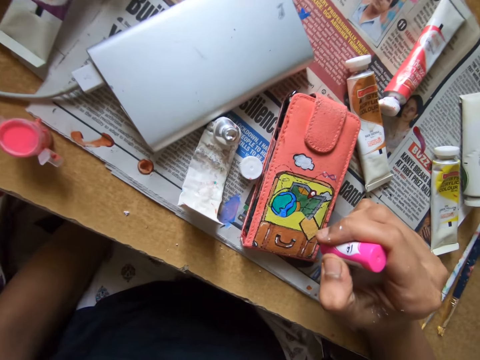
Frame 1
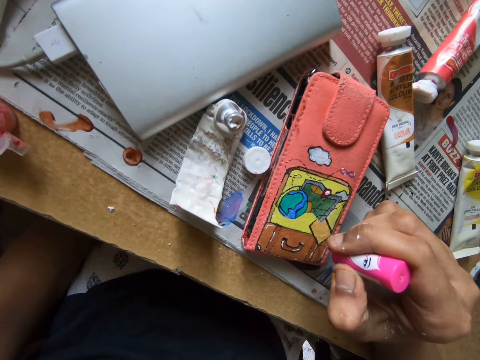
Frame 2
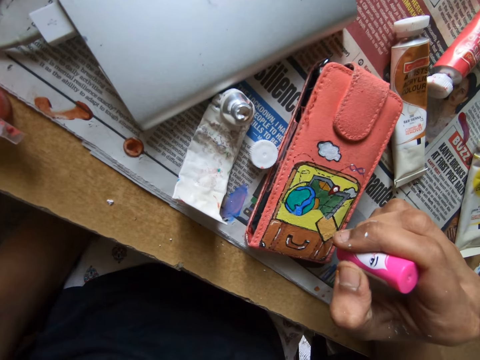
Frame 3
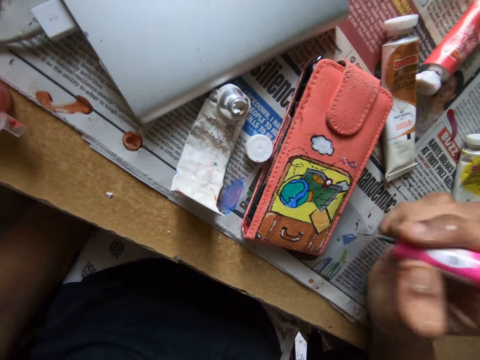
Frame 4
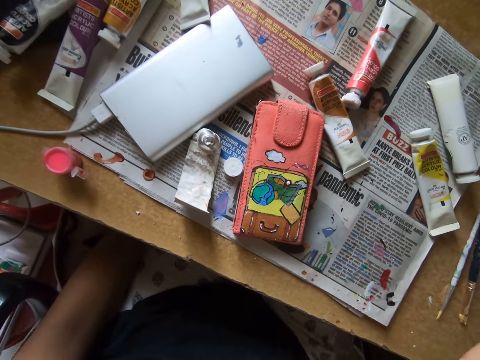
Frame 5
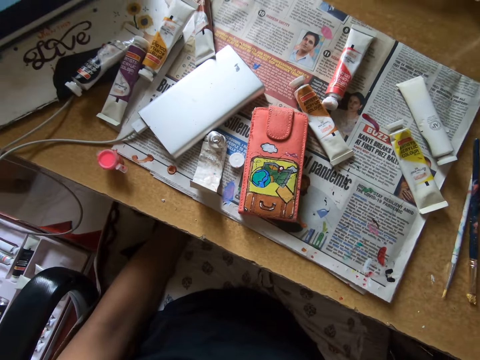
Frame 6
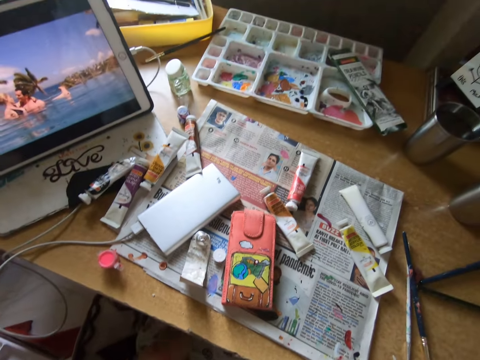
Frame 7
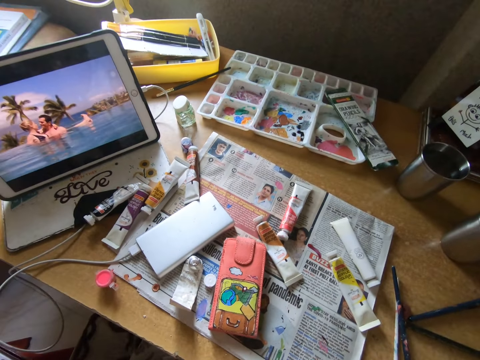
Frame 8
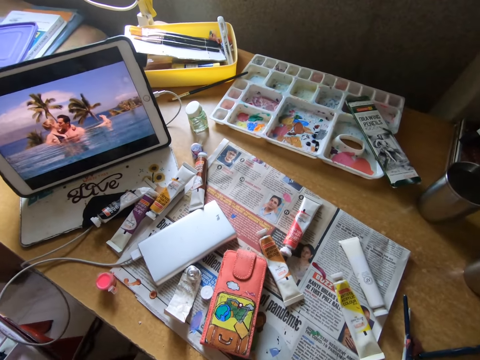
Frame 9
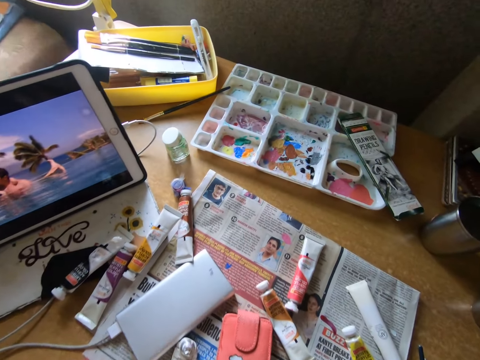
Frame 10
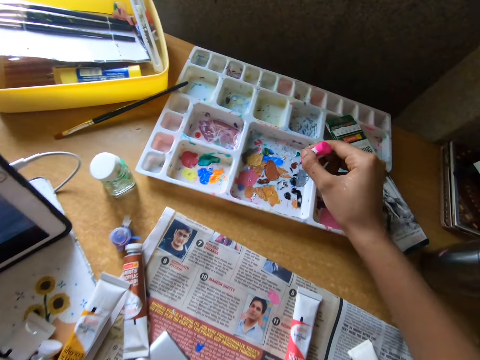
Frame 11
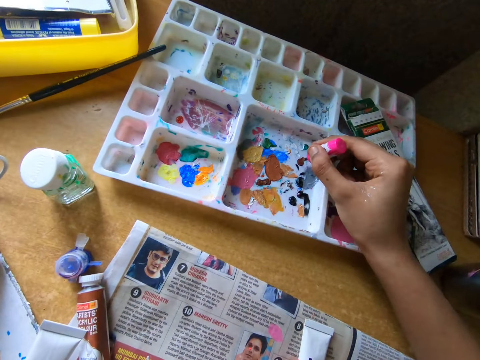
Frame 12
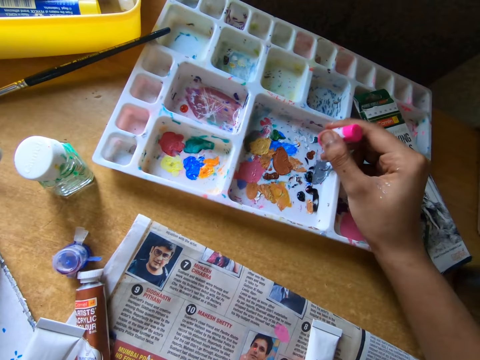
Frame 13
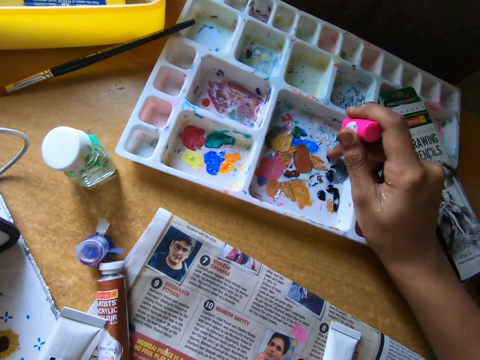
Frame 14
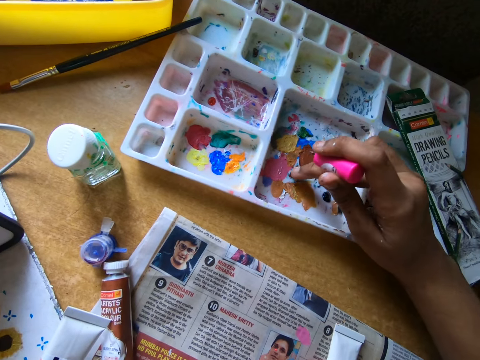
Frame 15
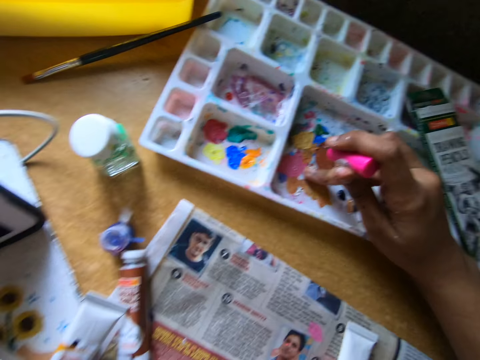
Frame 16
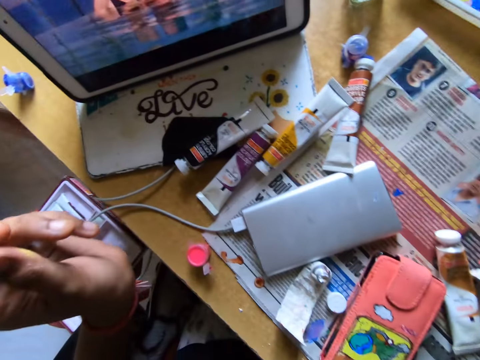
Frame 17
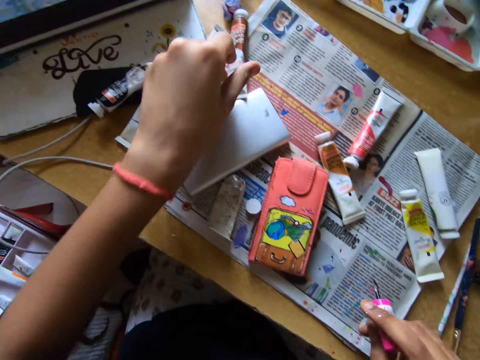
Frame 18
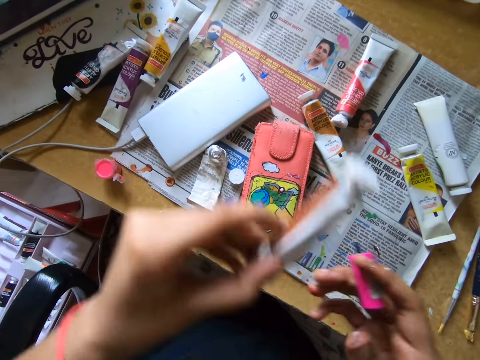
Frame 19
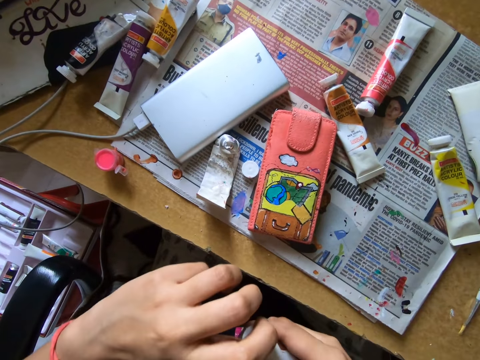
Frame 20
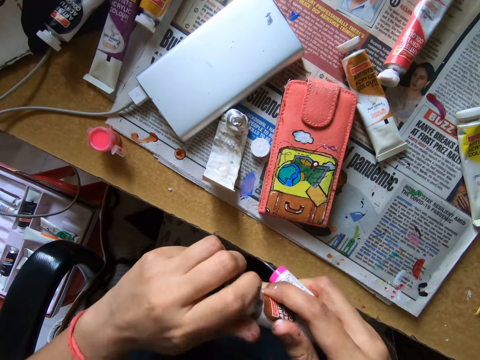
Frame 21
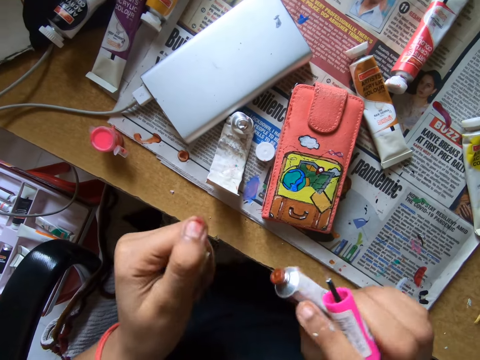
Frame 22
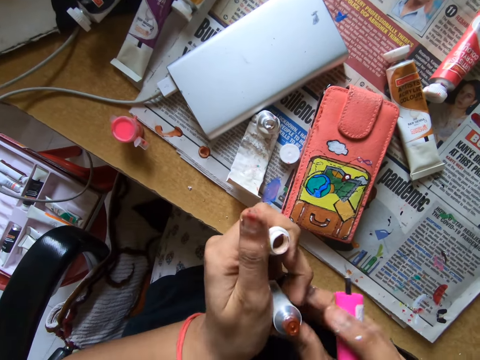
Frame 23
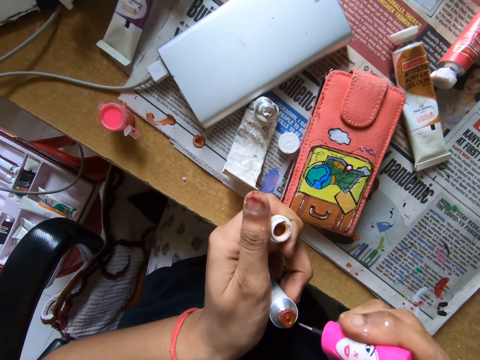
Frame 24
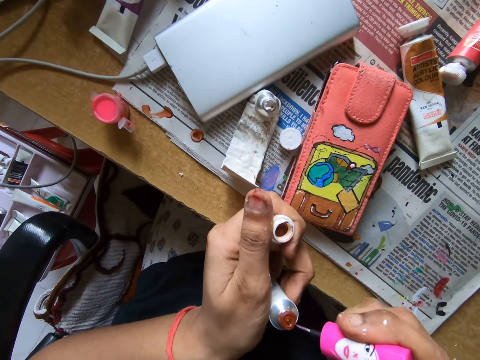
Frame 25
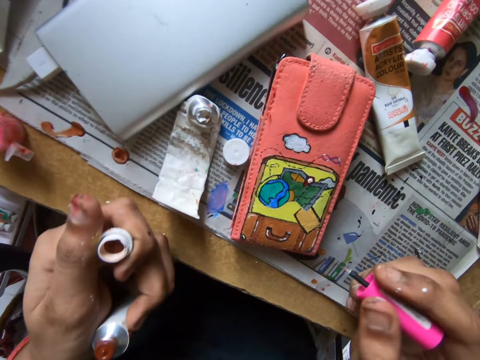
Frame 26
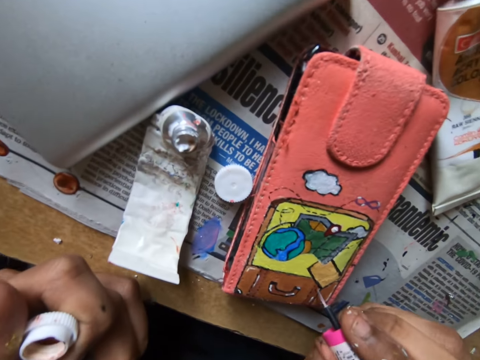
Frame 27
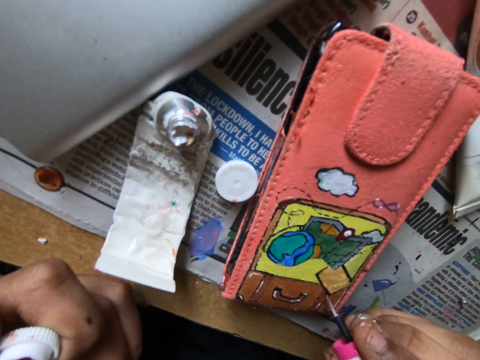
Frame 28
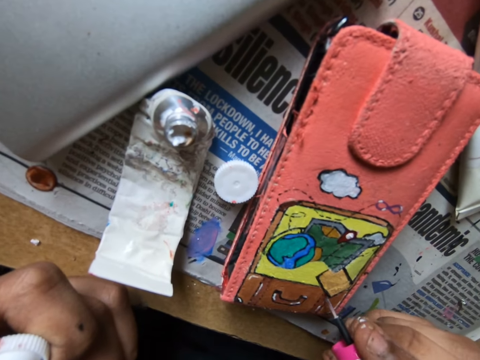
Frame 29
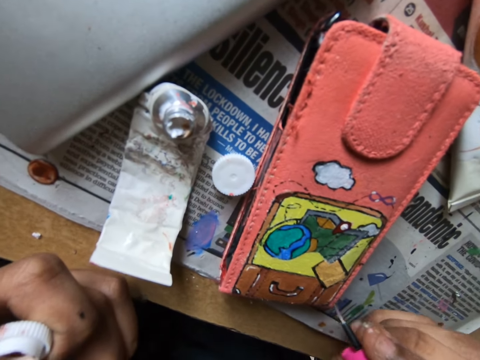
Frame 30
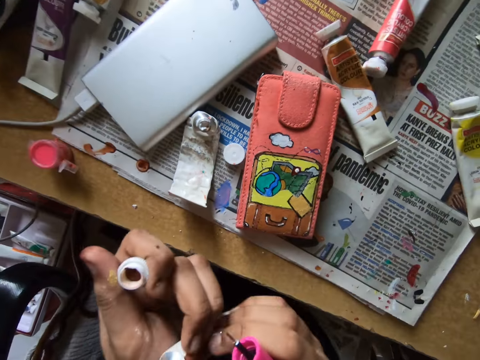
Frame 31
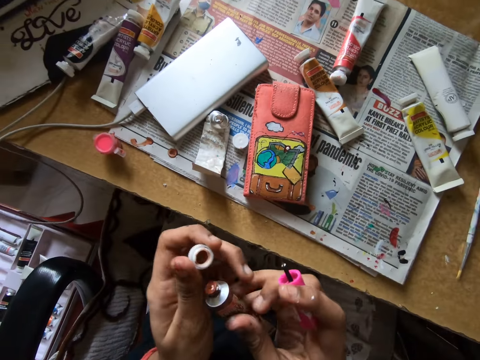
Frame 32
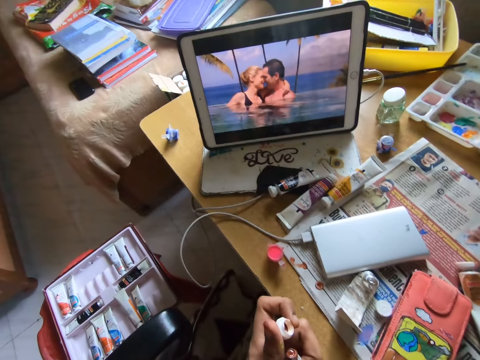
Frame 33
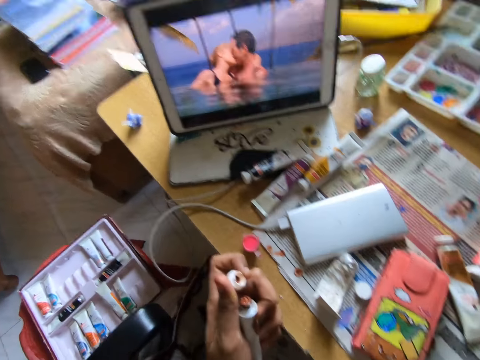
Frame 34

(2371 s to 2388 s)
The camera wearer looks around. She scoops paint from the pallet or paint tray on the table with the paint brush. She touches glue on the paint tray with a finger. She looks around. She picks up a tube or glue can from the table. She opens the tube with both her hands. She scoops paint from the tube with the paint brush. She paints the pouch on the table with the paint on the brush. She transfers the glue can to the left hand.

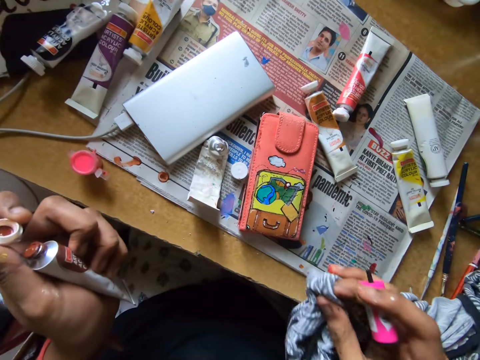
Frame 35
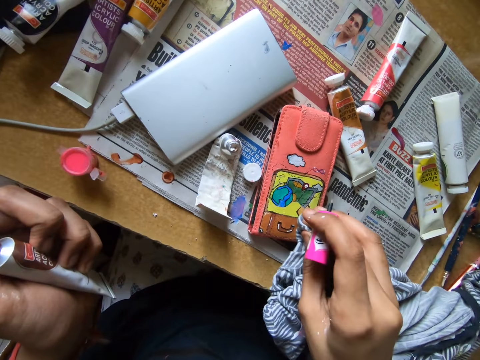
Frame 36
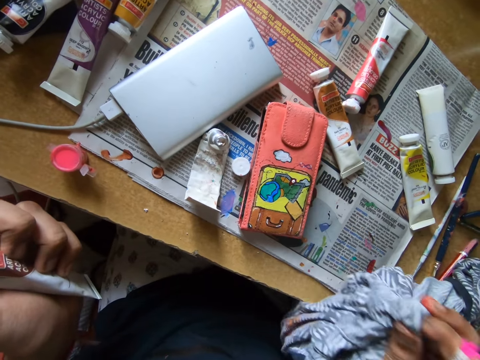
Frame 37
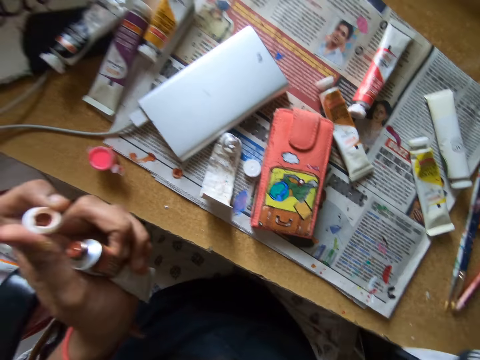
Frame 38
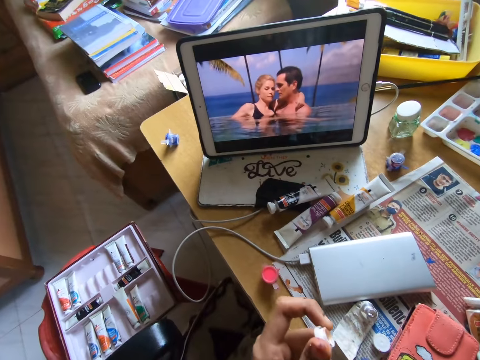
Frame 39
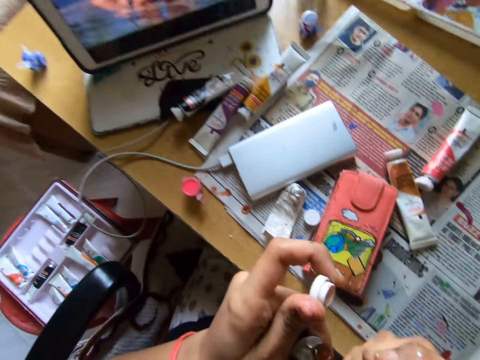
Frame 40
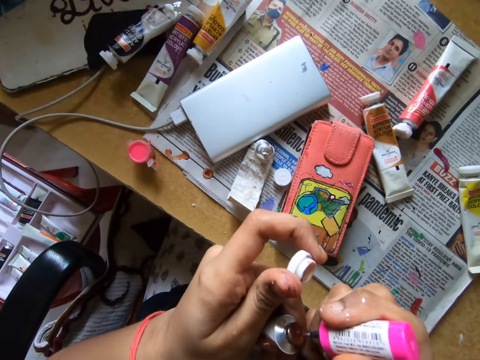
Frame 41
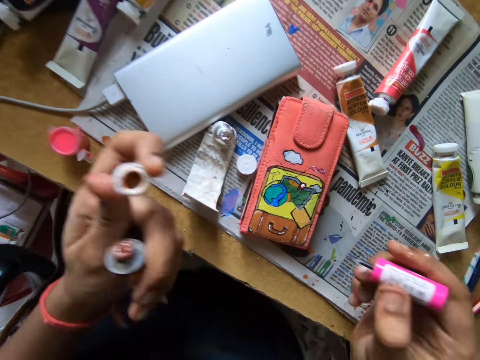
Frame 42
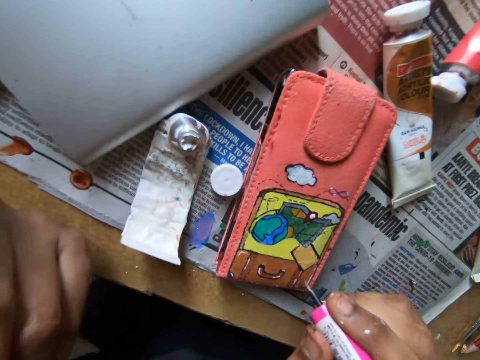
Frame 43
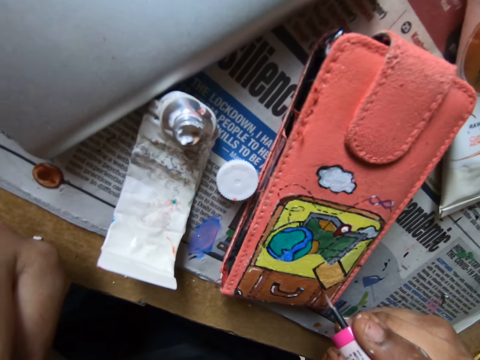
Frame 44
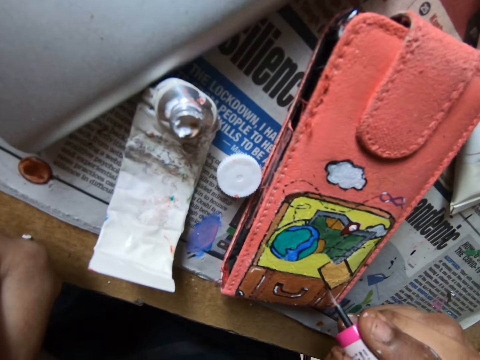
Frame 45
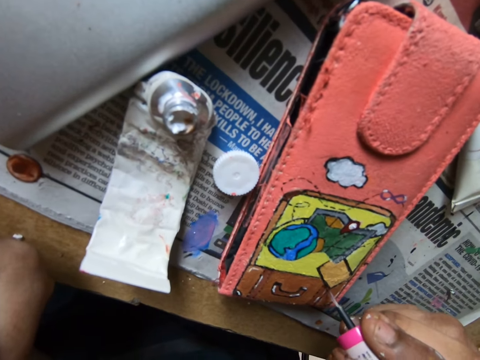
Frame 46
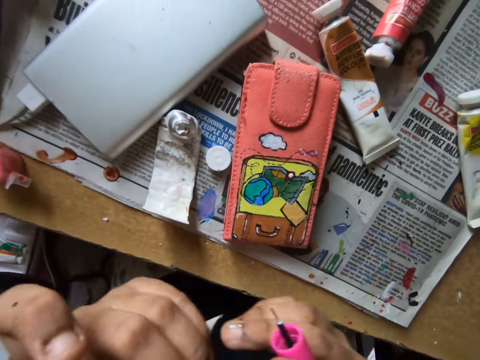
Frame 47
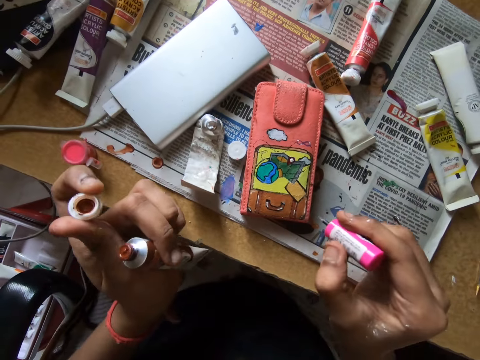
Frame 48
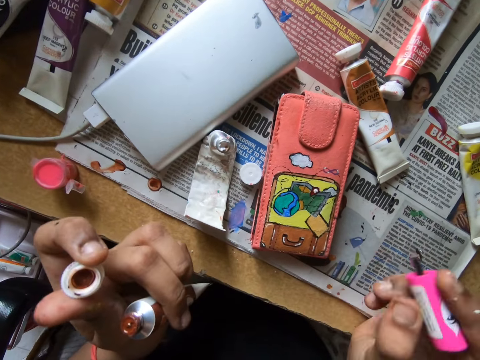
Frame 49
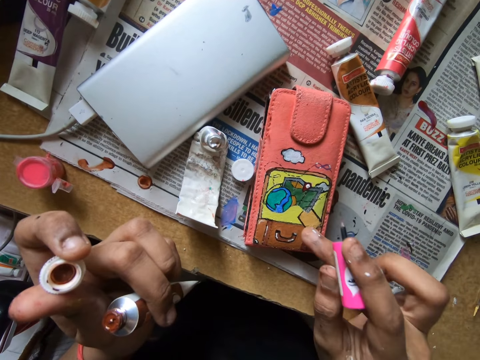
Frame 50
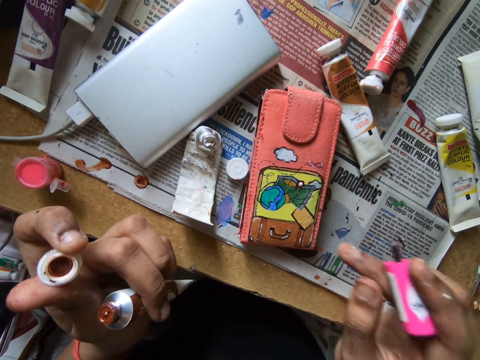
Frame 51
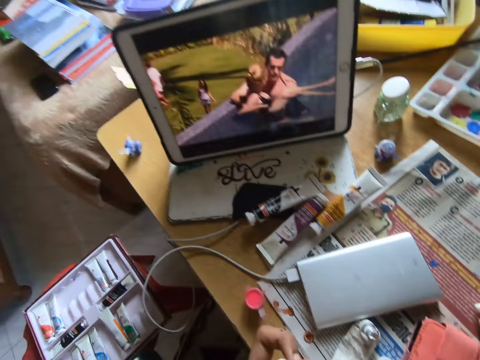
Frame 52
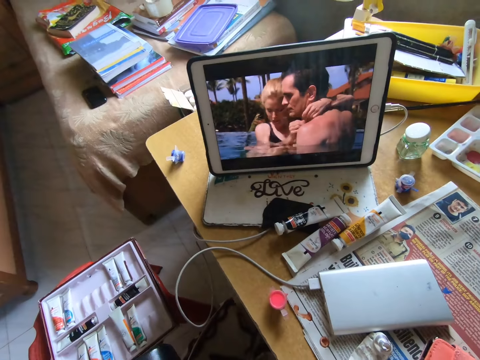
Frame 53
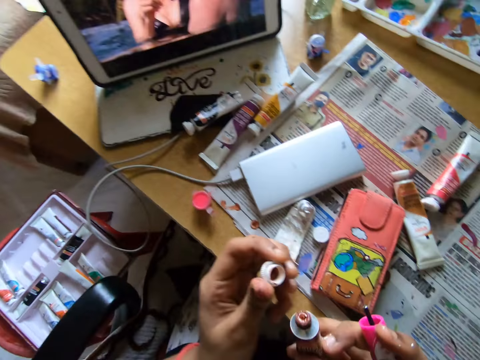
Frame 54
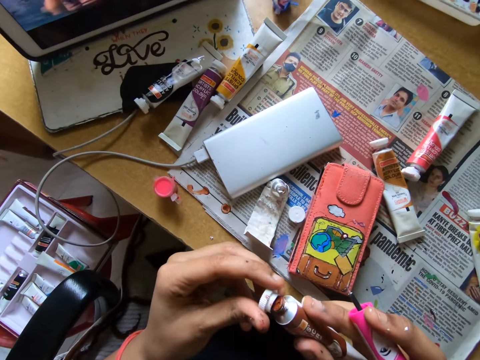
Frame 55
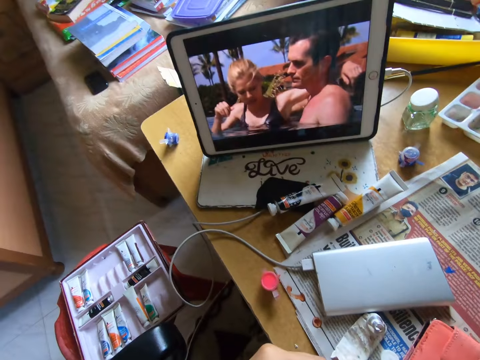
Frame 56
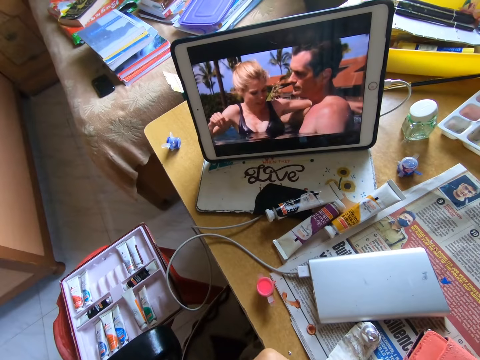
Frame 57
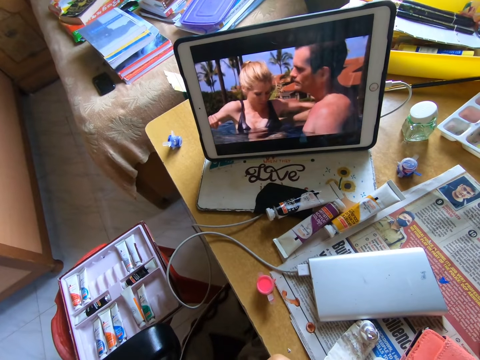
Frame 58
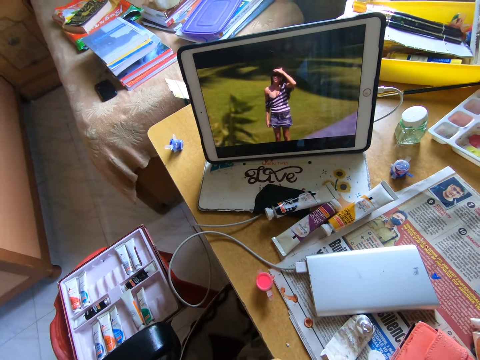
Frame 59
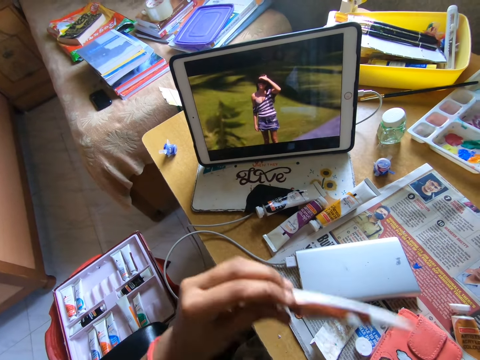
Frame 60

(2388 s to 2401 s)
The camera wearer cleans the pouch or wallet with the cloth. They scoop paint from the tube with the paint brush. They paint the pouch on the table with the paint on the brush. They wipe the wallet with a finger. They look at a tablet on the table. They cover the tube with the lid. They look at the tablet on the table.
